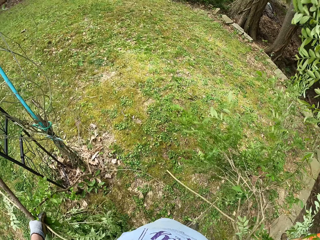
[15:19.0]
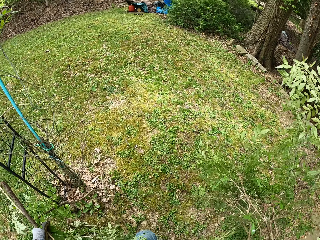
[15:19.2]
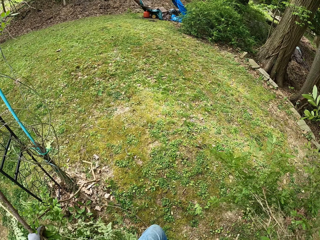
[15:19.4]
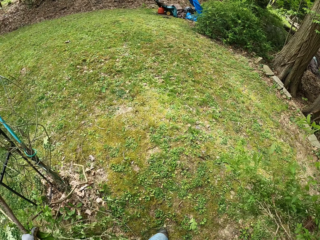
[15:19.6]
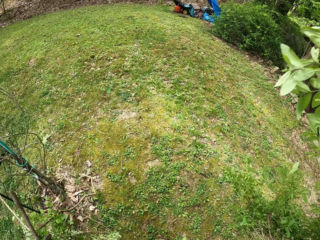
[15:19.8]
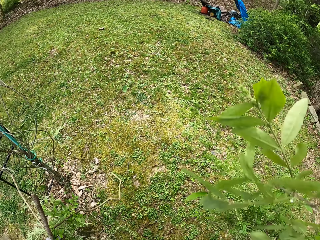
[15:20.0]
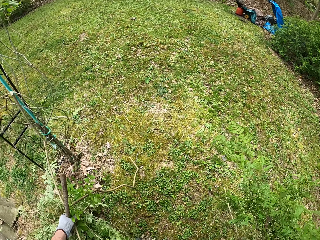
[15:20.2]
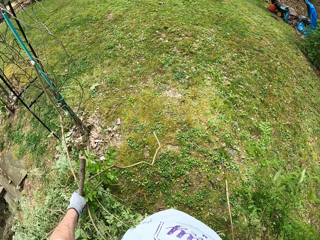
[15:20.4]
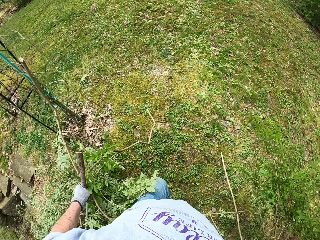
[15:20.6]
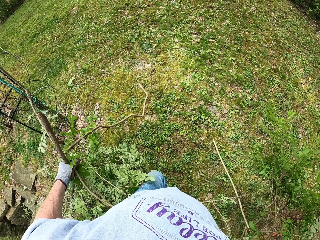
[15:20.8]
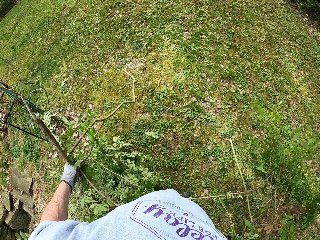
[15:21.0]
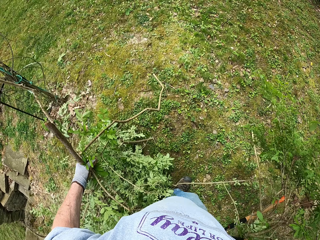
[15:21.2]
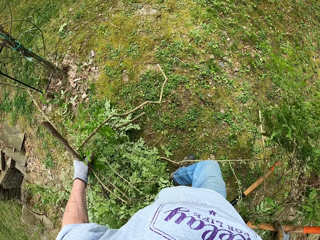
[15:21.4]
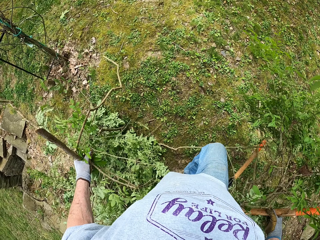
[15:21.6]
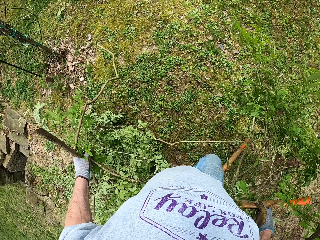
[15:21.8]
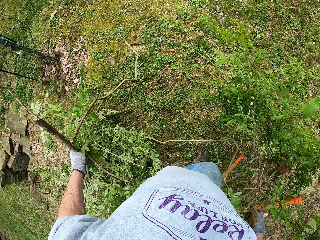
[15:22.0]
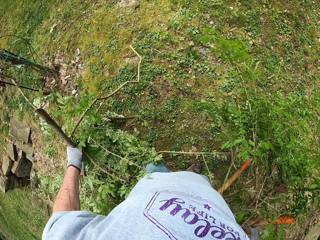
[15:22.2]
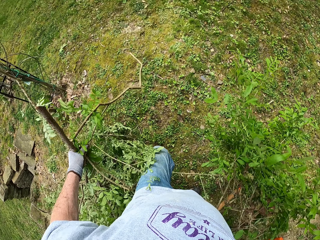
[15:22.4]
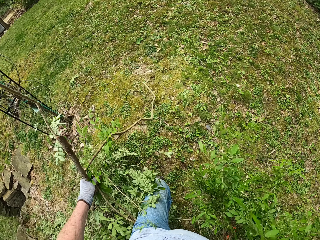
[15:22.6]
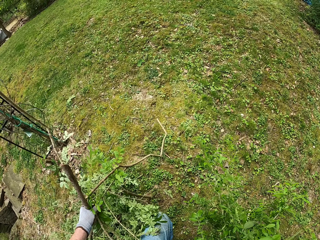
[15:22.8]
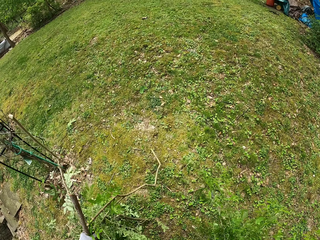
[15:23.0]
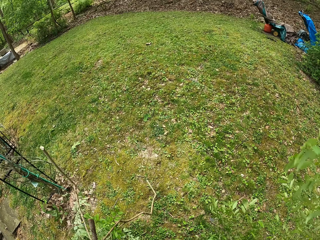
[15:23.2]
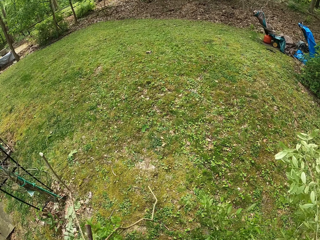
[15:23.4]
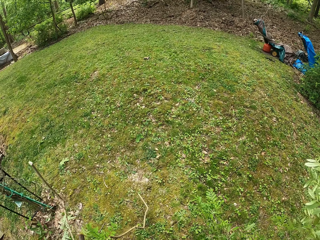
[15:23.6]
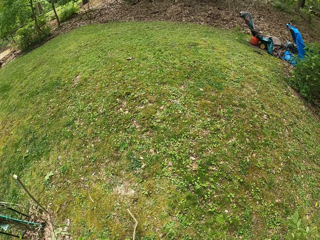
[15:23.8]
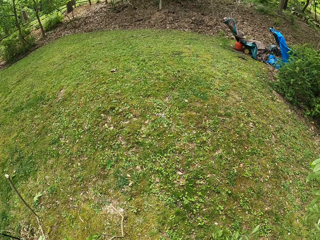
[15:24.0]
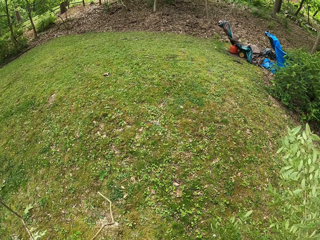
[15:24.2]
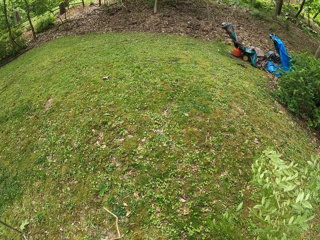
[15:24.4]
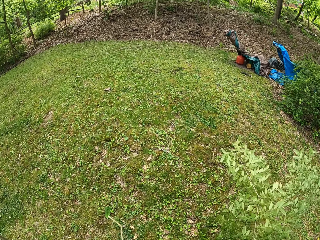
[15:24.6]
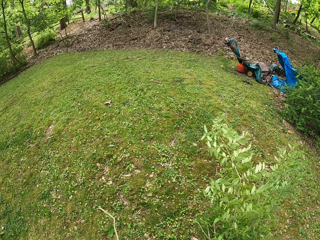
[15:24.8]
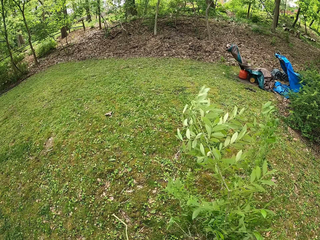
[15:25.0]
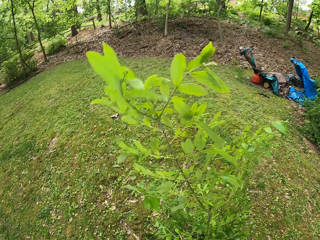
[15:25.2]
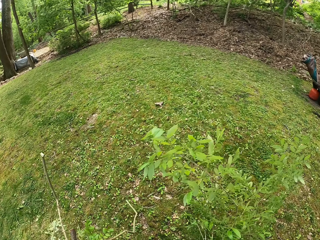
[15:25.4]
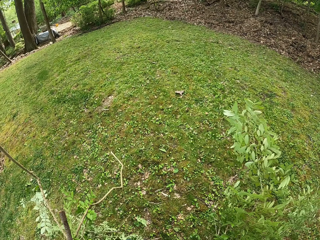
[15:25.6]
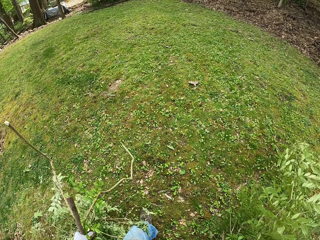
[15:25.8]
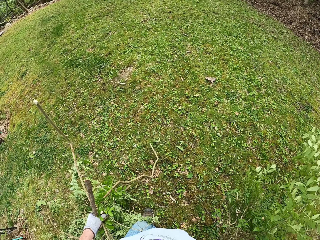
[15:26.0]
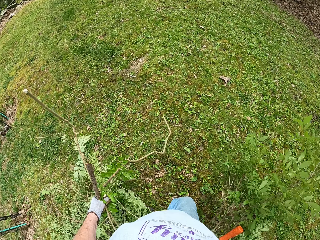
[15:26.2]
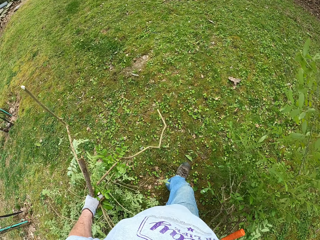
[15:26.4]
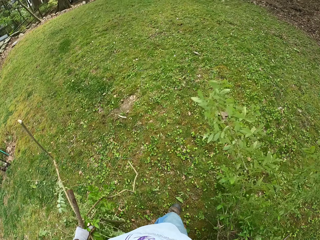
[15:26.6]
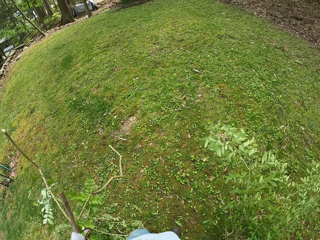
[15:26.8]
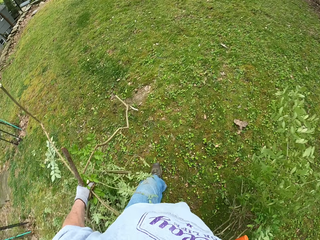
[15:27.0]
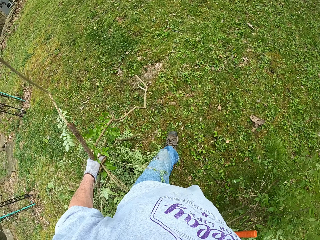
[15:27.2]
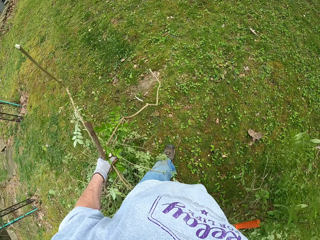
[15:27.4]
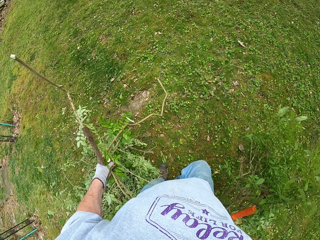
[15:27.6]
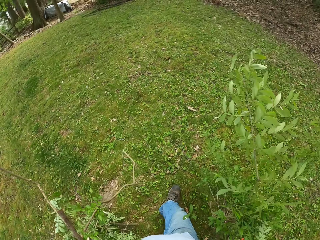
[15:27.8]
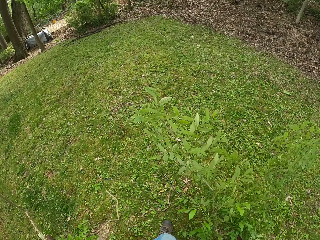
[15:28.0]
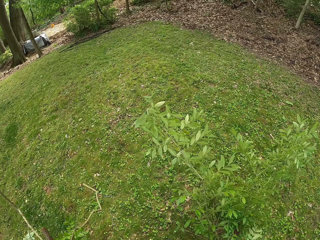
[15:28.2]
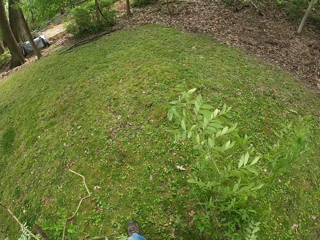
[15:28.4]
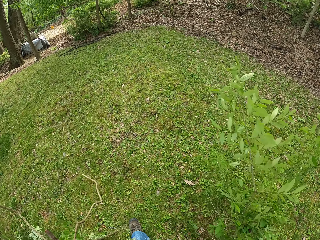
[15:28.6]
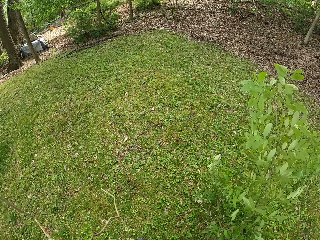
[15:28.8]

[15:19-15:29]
The camera wearer walks in the garden. They walk to the left.

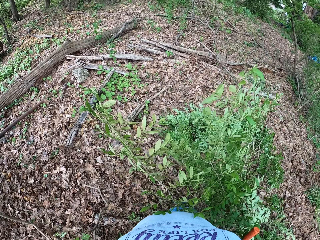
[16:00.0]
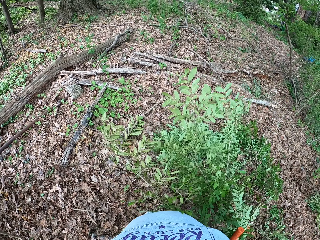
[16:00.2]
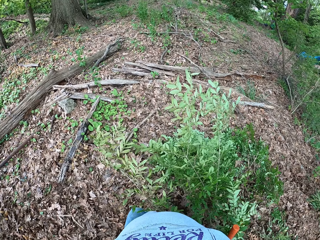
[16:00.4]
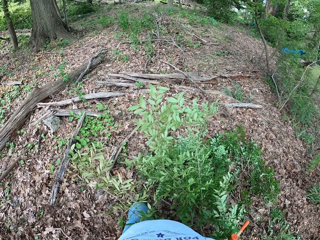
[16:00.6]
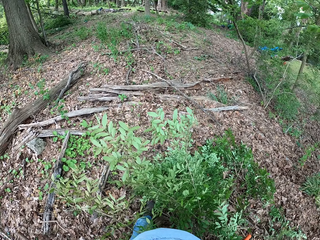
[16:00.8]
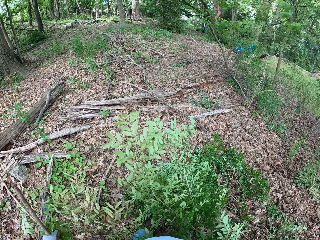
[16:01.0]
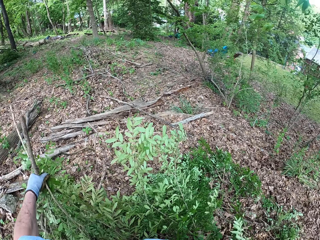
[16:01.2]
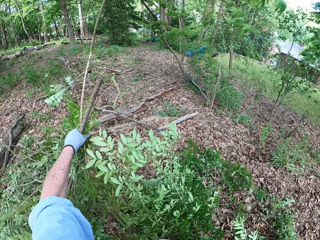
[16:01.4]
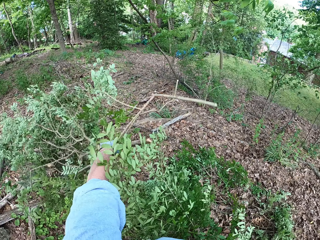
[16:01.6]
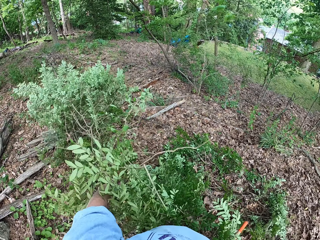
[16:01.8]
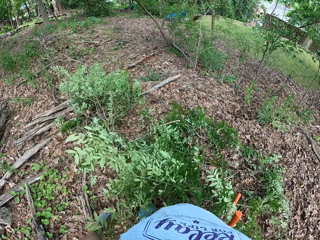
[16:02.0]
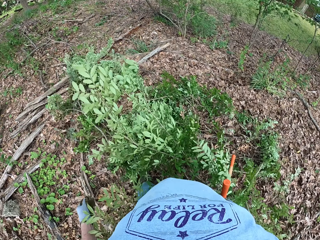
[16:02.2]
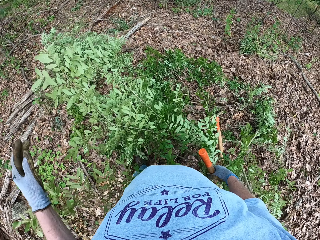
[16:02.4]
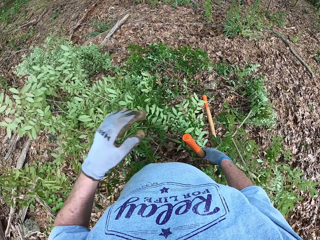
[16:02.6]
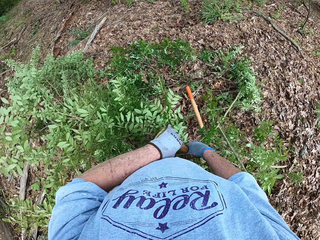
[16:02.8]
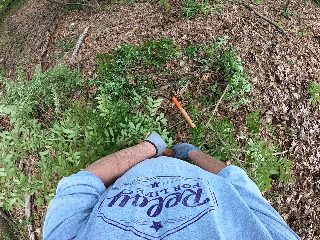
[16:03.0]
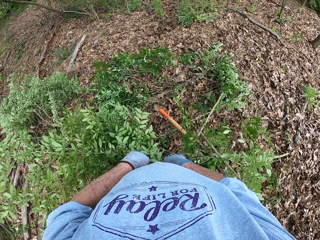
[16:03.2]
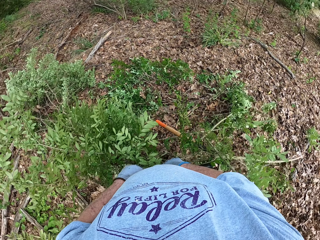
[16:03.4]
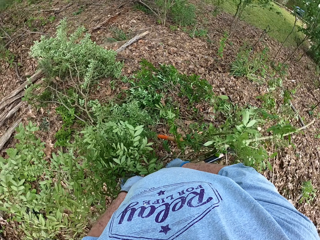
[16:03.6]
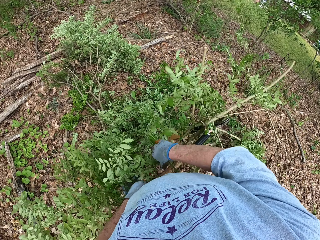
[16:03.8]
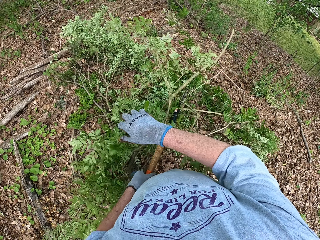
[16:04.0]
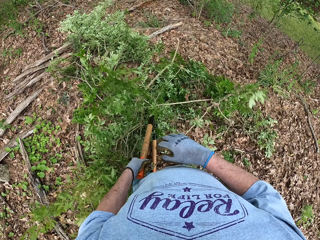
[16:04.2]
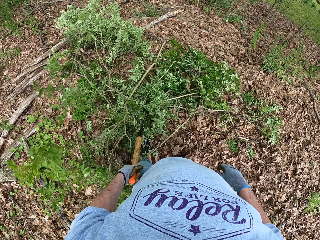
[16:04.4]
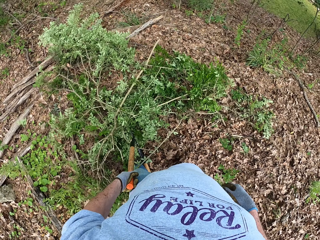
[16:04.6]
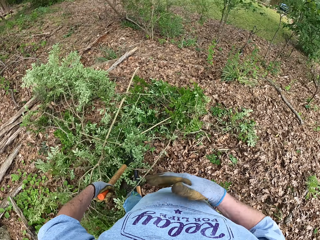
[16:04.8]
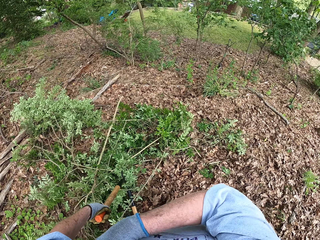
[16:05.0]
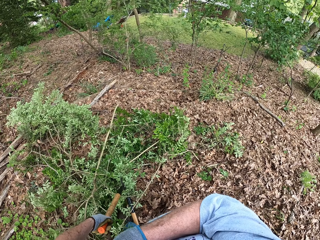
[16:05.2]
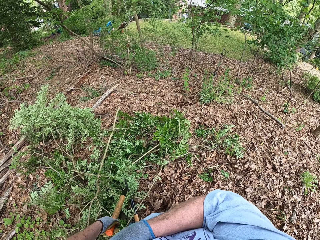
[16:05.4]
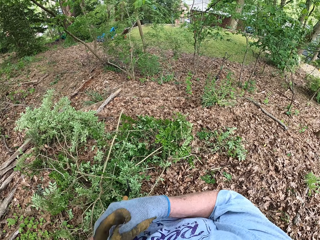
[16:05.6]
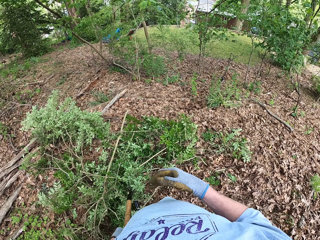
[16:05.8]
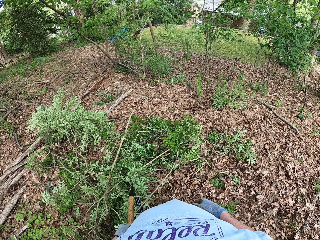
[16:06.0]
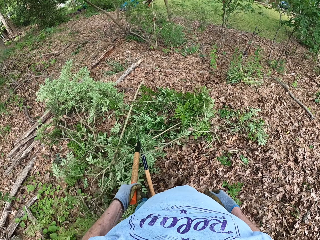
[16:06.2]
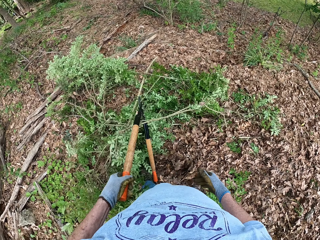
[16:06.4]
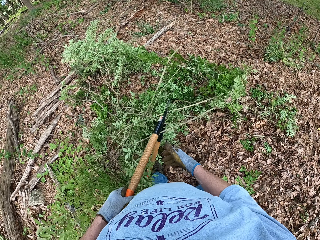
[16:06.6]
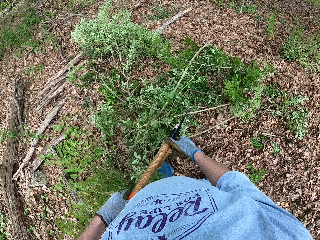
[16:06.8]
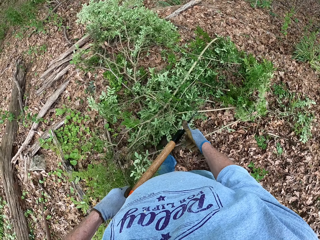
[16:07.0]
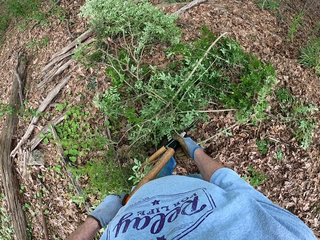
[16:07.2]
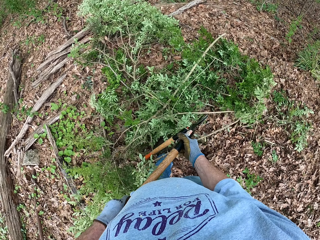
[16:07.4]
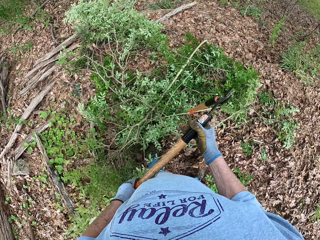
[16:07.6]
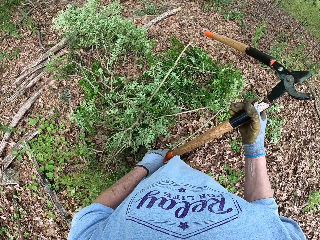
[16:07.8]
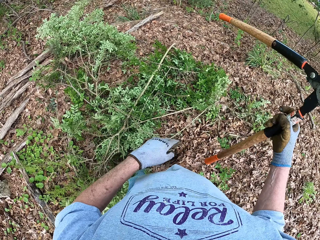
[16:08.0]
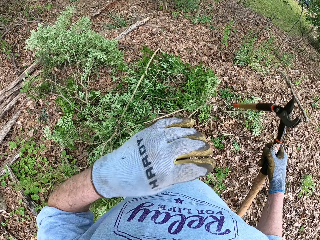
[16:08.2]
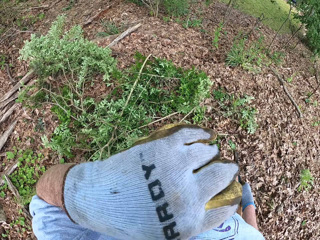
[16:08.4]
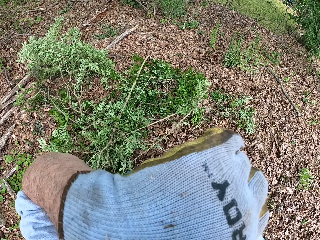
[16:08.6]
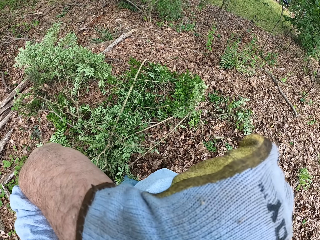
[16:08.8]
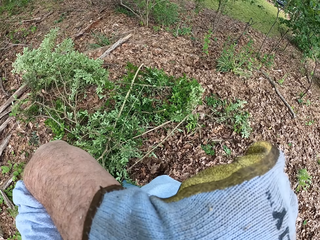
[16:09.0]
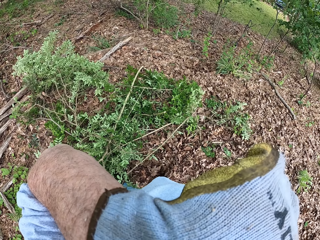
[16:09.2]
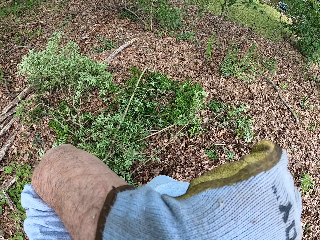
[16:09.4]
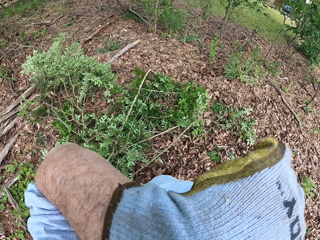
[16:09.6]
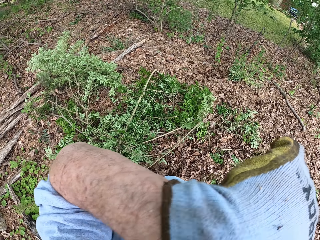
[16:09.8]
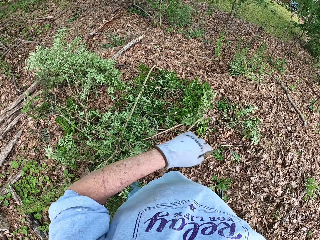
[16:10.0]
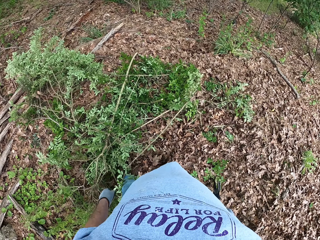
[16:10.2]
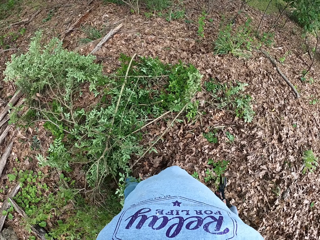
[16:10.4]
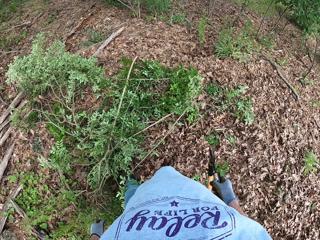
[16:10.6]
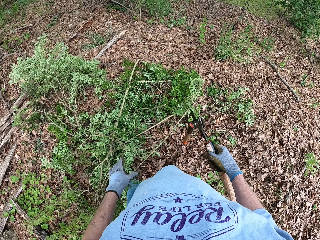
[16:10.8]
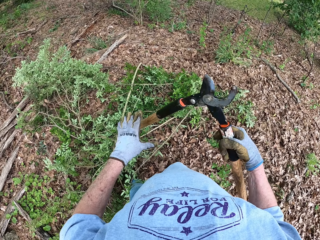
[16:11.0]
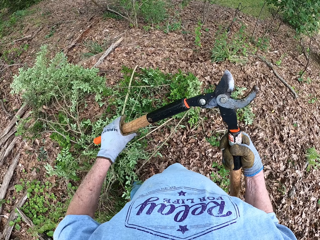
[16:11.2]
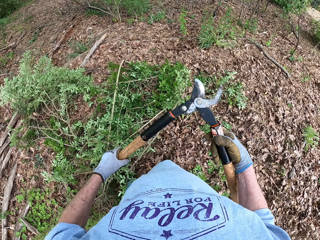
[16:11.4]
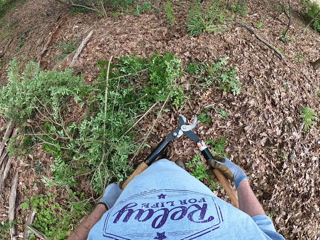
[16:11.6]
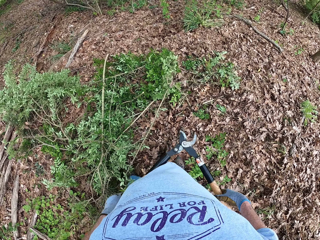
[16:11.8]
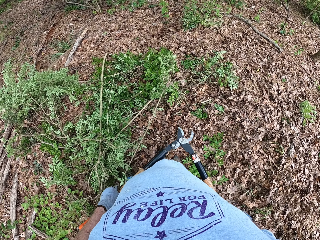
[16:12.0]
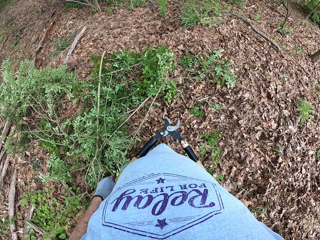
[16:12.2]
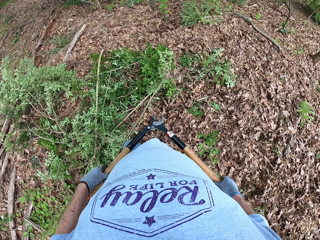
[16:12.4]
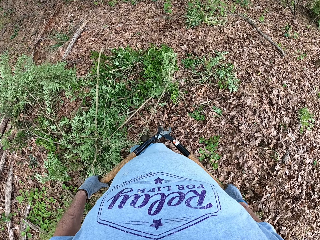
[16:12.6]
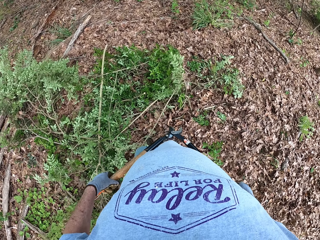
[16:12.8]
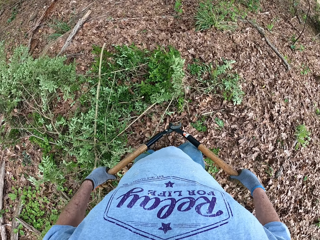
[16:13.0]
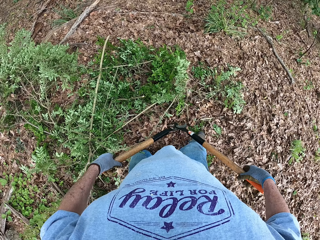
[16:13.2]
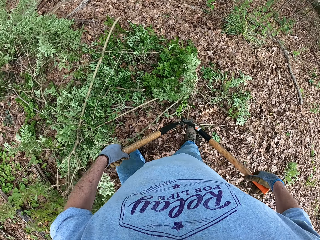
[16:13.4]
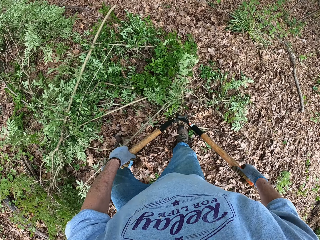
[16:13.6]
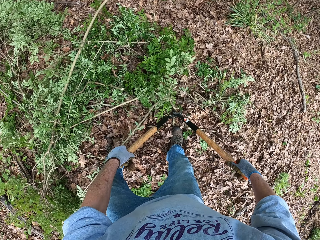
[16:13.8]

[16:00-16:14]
The camera wearer drops the tree branches on the ground. He holds the loppers. He throws down the branches. He scratches his neck. He cleans his face with his left hand. He holds the loppers.
